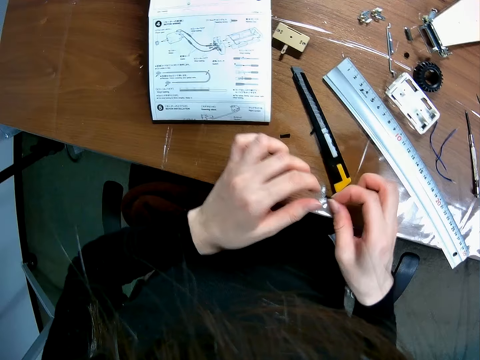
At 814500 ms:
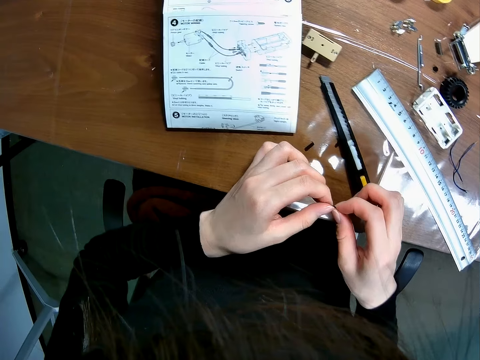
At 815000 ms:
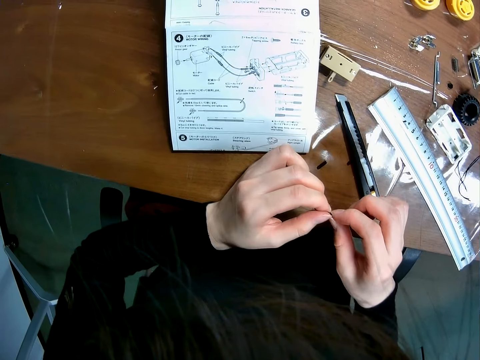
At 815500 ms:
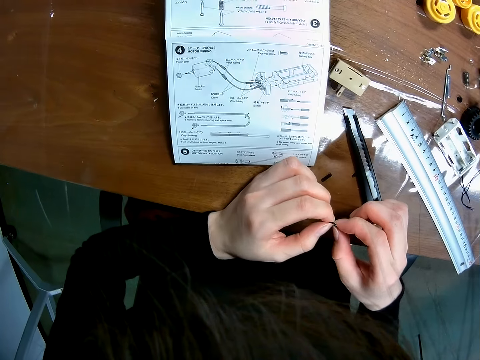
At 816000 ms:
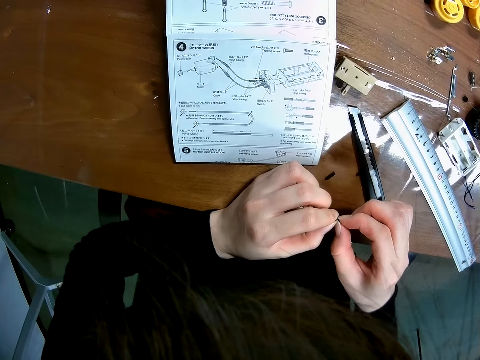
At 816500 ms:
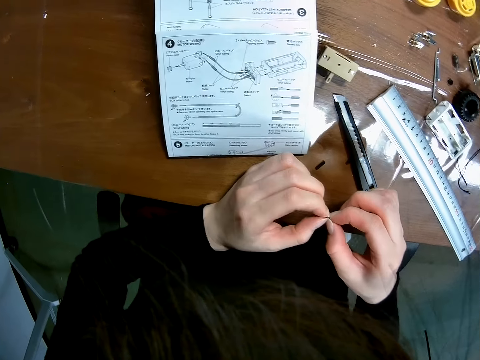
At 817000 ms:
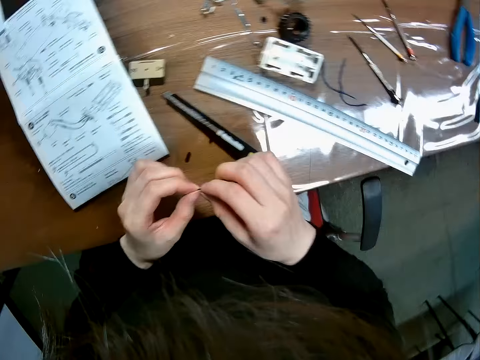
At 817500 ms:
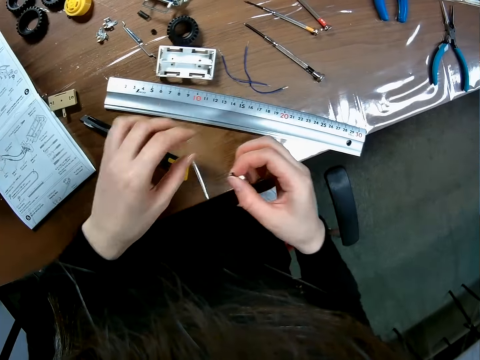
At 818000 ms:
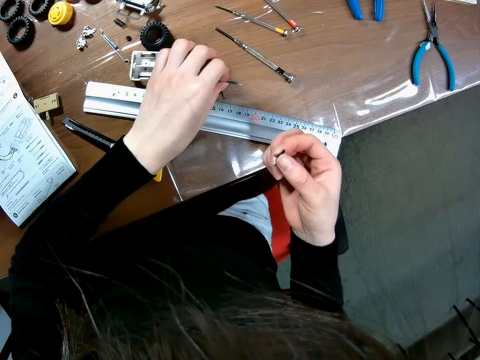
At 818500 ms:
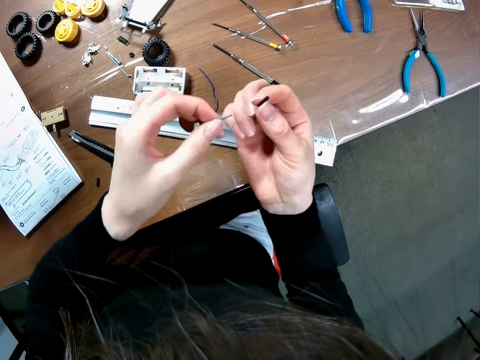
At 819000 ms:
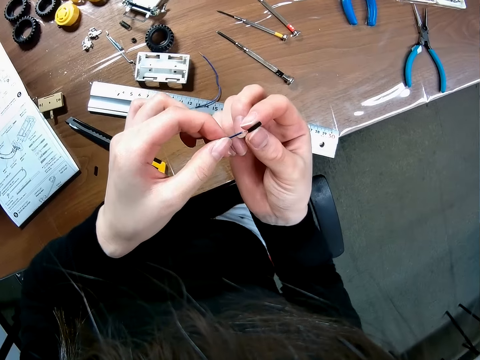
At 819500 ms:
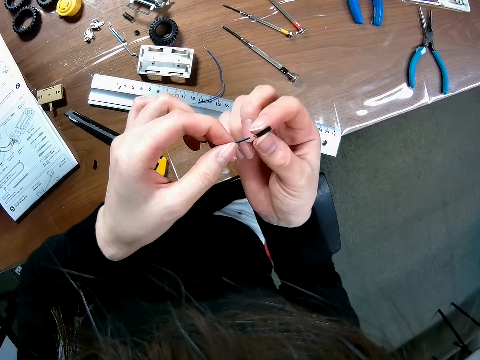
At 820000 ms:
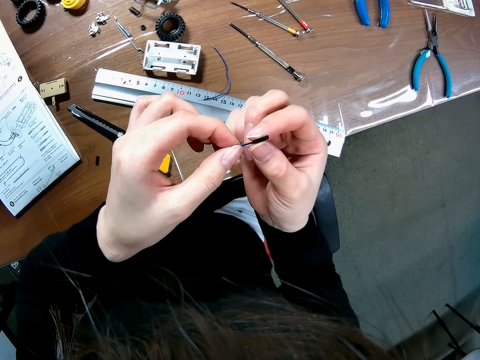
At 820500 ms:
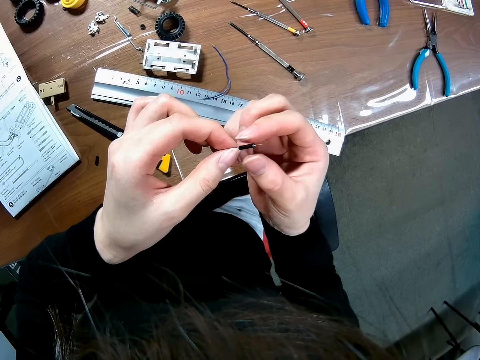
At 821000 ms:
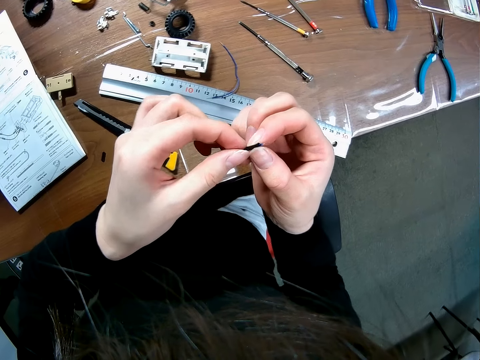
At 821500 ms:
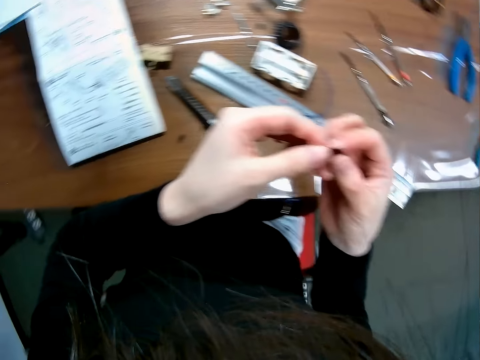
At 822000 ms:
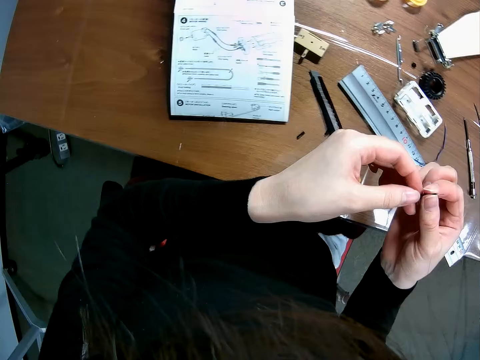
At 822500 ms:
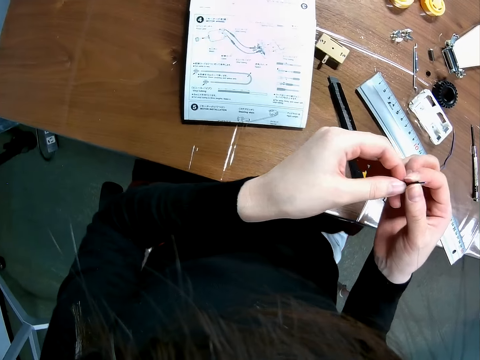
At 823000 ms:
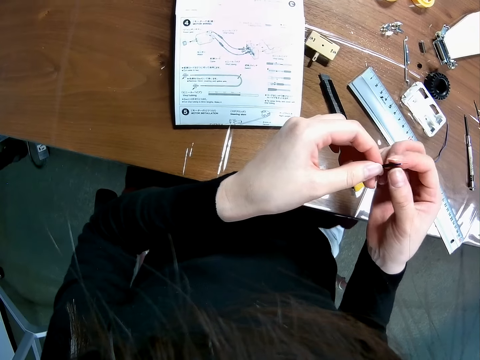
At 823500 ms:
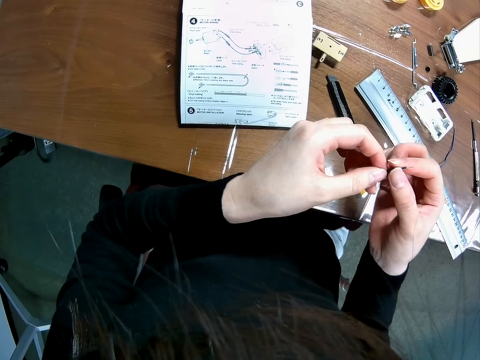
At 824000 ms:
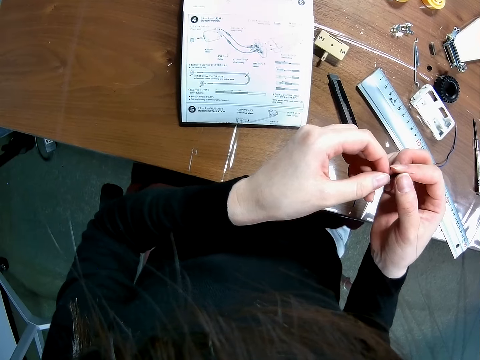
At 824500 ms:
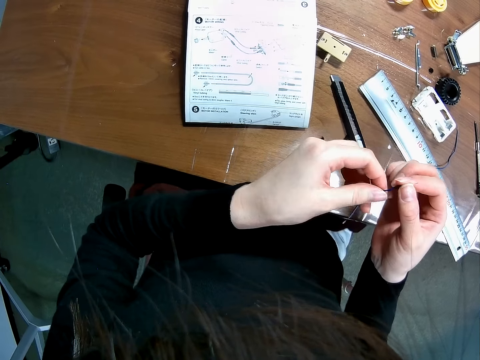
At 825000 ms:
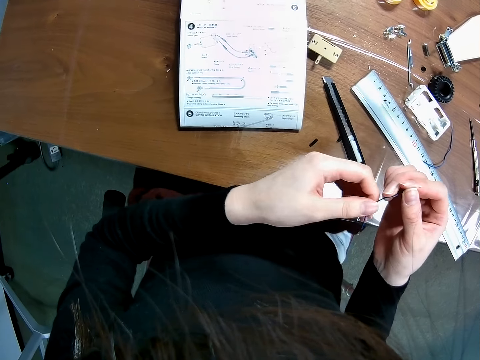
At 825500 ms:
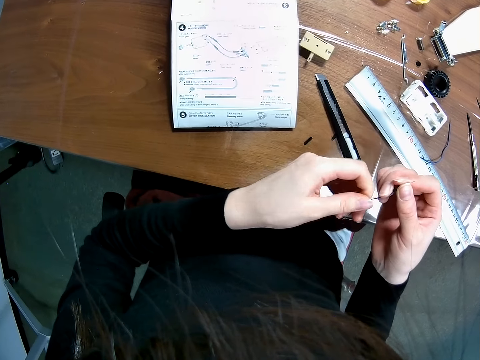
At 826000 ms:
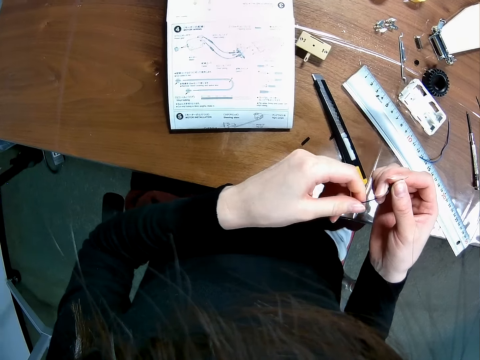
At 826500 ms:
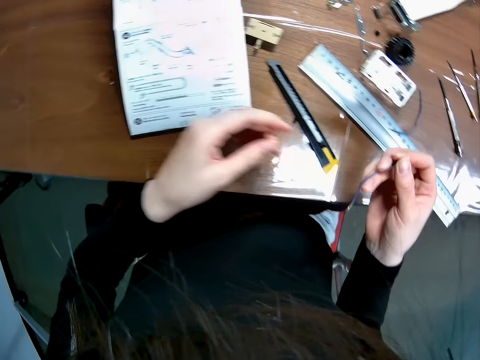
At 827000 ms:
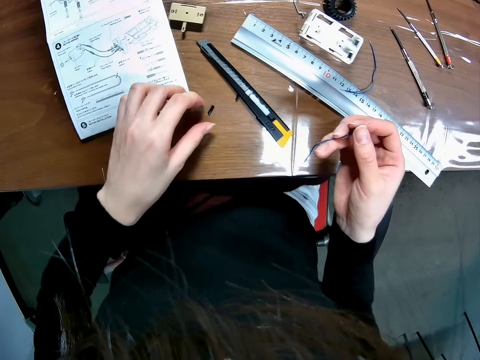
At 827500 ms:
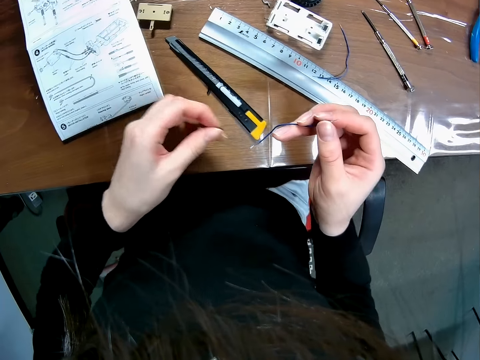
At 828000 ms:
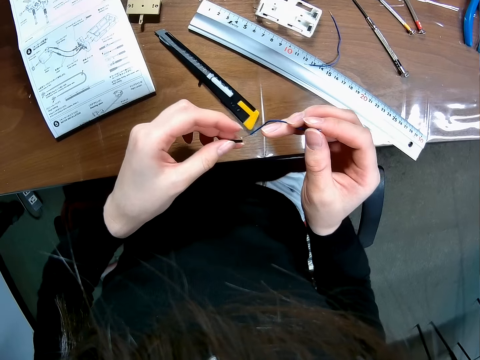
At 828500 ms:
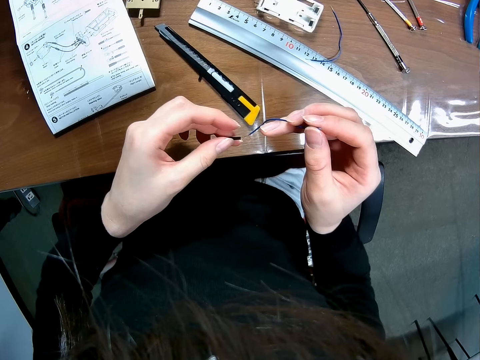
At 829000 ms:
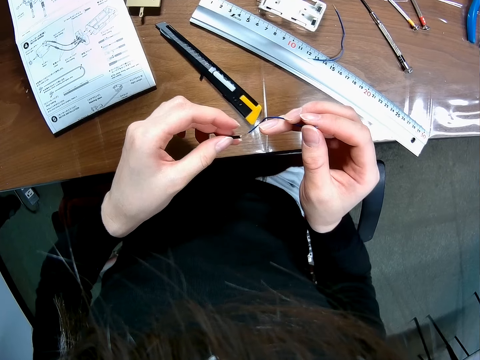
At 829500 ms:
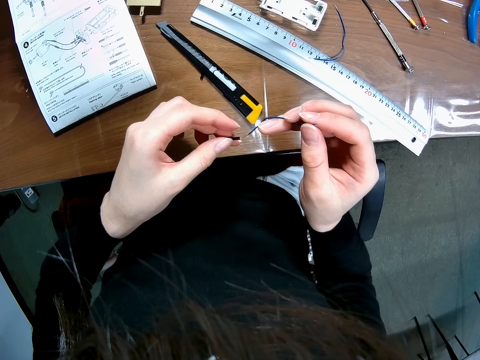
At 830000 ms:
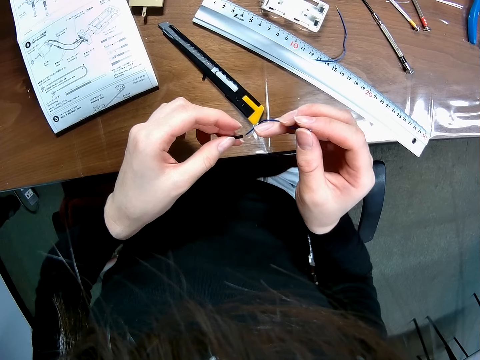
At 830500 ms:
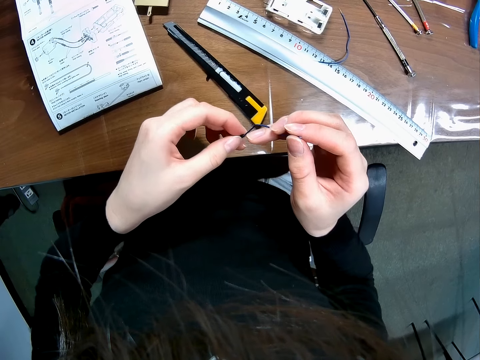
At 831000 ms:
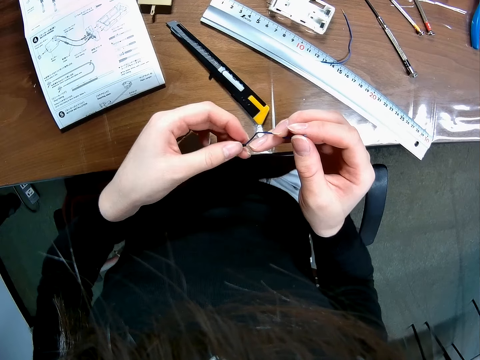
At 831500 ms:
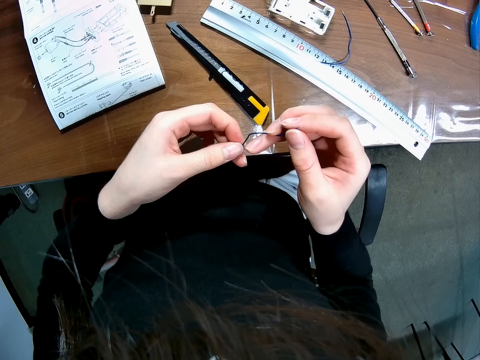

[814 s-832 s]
The camera wearer places one cut piece of insulator on the table. They adjust the insulator. They pick up another wire from the table. They attach the two wires together. They fit the insulator on one end of the wire. They adjust the wire. They pick up another wire from the table. They attach the wire to another wire.

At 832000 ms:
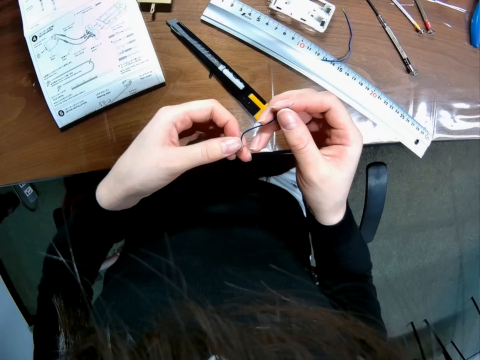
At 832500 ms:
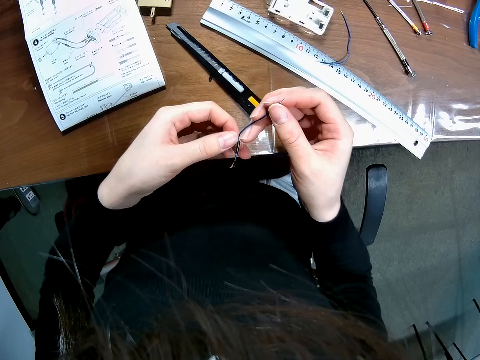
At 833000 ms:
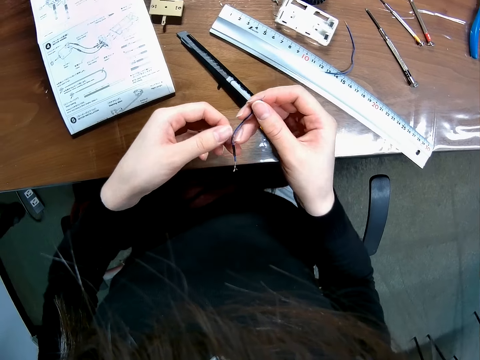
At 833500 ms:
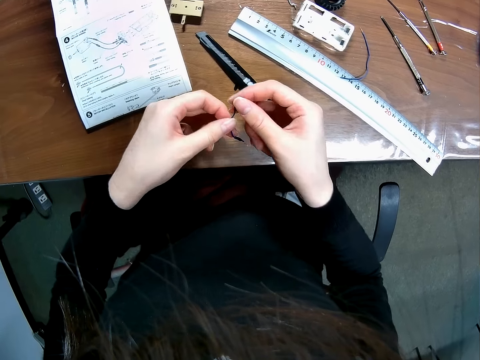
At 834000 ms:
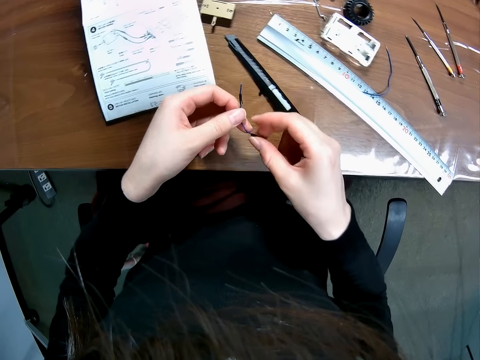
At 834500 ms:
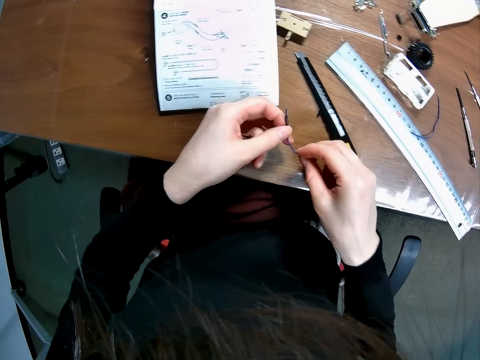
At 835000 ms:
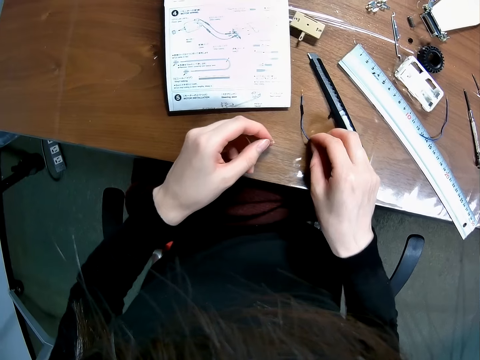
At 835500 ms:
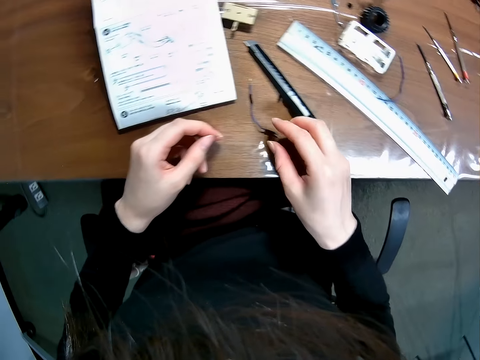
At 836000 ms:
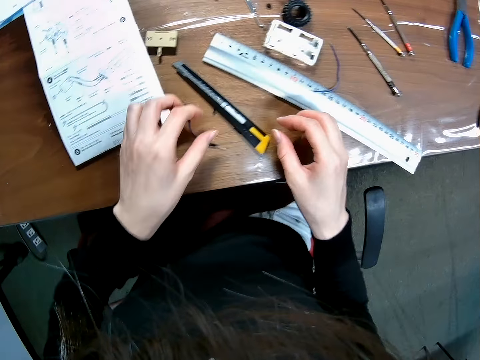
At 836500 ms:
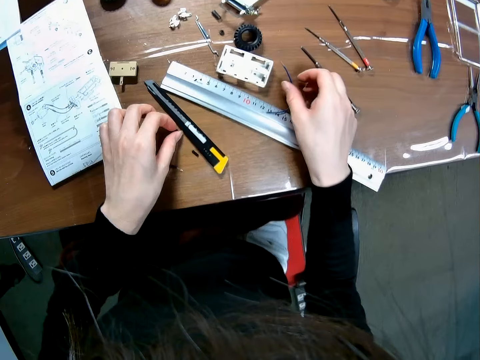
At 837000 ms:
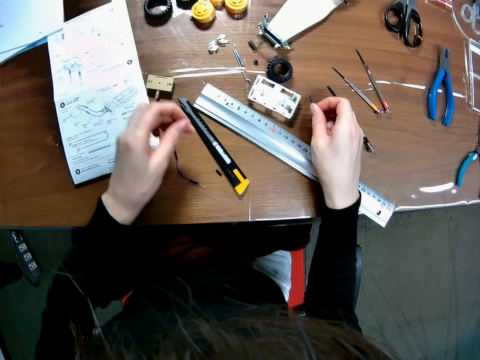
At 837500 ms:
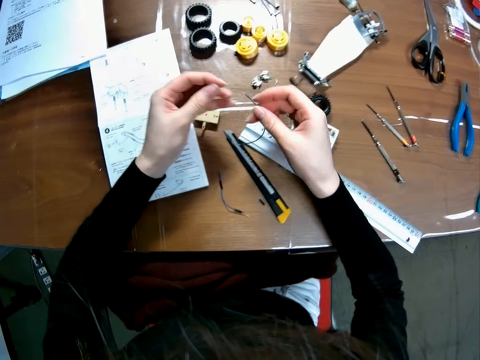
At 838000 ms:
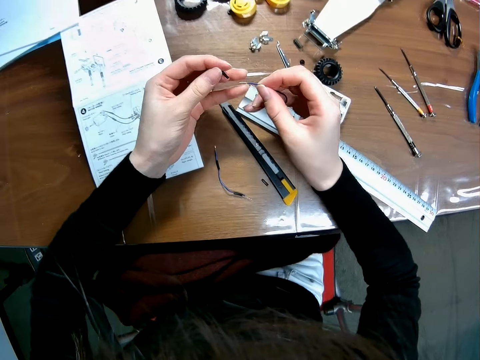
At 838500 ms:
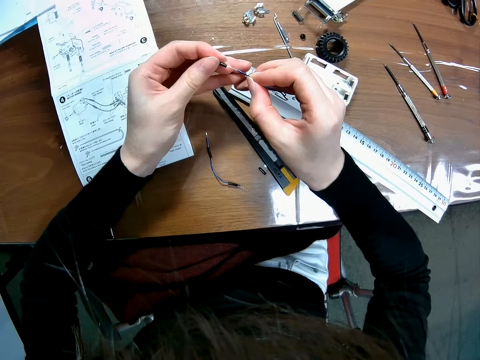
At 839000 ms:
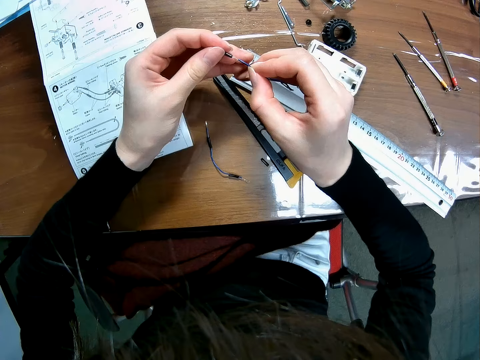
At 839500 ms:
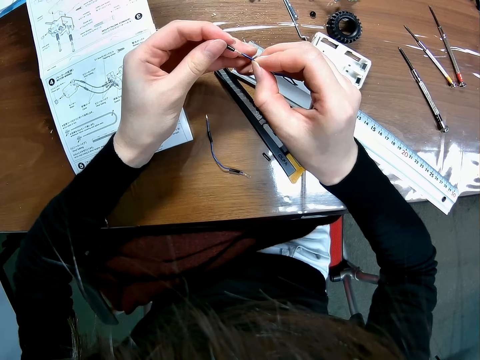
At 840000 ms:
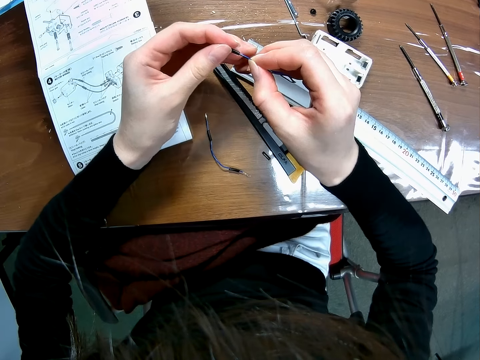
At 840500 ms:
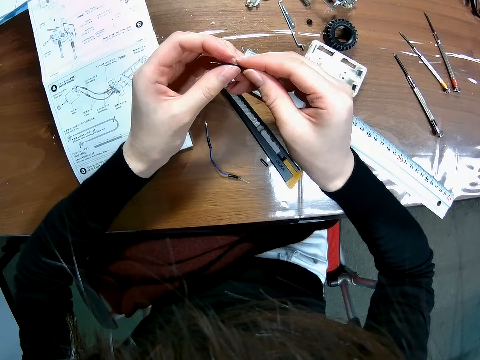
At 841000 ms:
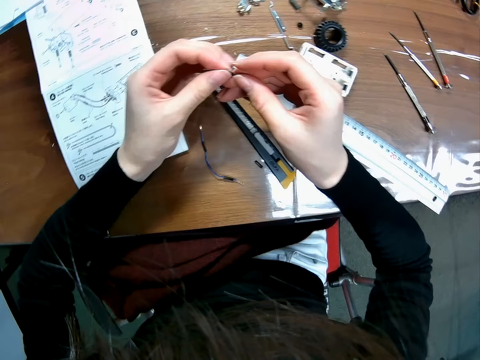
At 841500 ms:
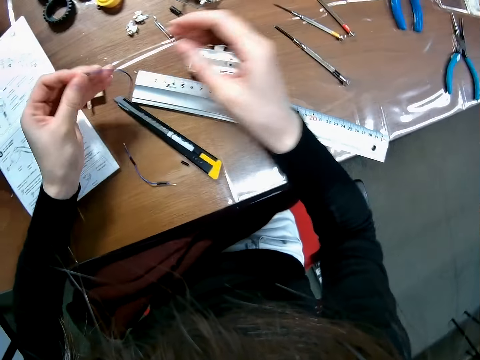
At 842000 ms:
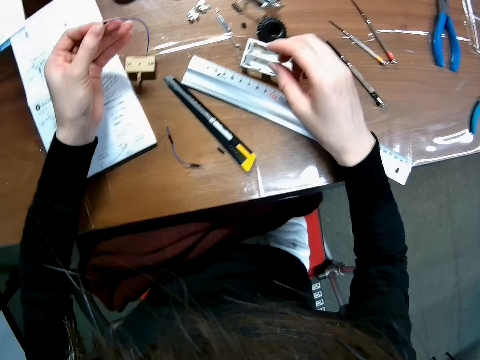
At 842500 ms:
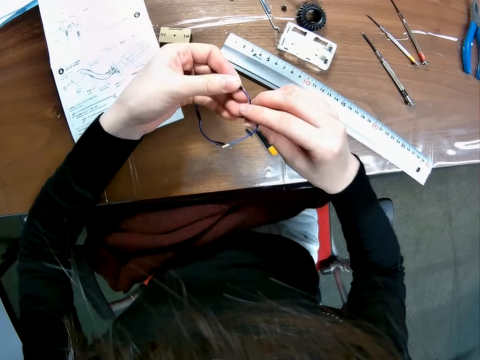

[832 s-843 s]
The camera wearer drops the wire on the table. They pick up two wires from the table. They fix the nut on the wire. They attach the two wires together.
